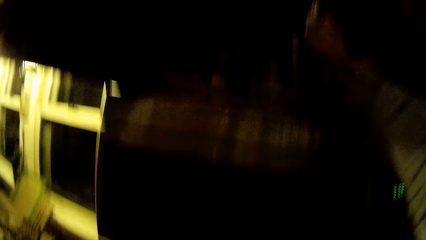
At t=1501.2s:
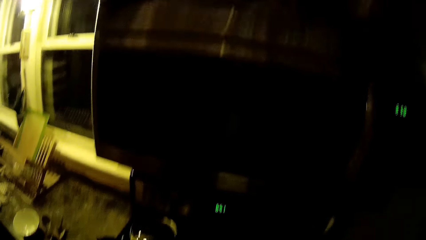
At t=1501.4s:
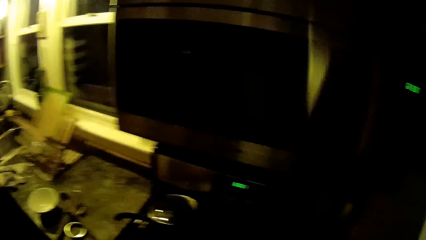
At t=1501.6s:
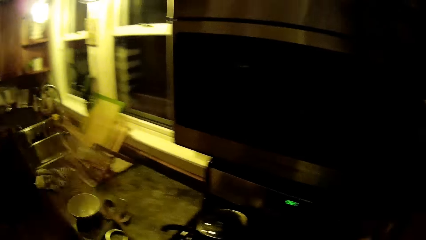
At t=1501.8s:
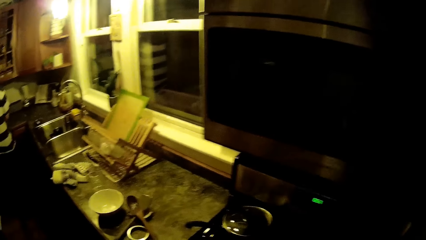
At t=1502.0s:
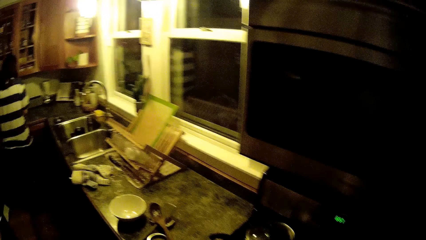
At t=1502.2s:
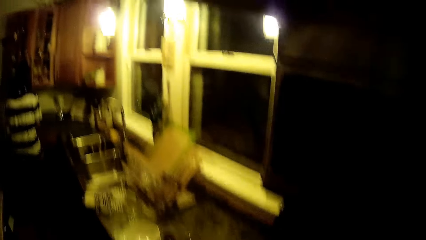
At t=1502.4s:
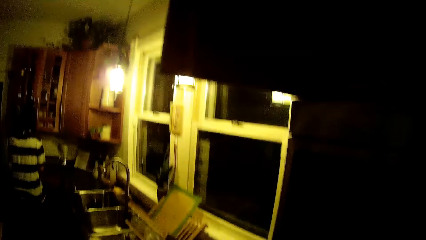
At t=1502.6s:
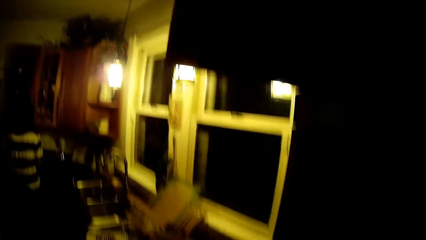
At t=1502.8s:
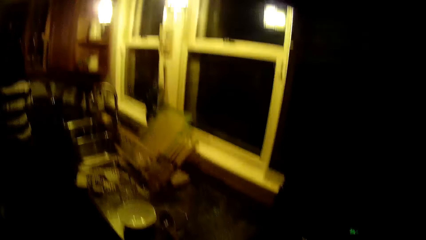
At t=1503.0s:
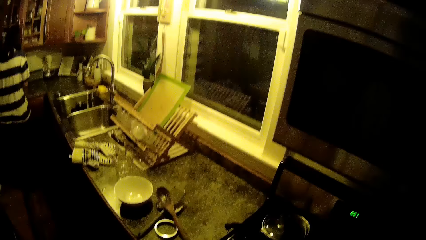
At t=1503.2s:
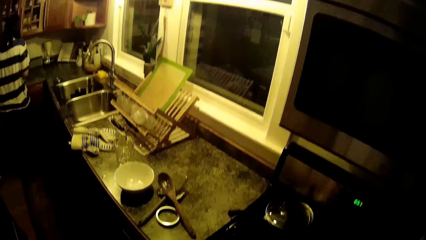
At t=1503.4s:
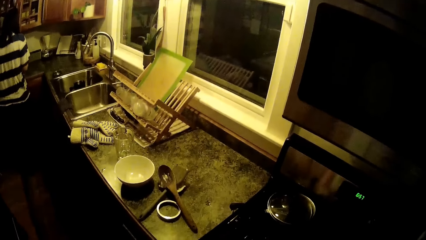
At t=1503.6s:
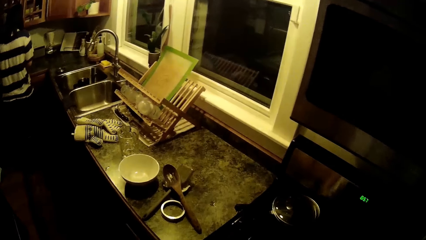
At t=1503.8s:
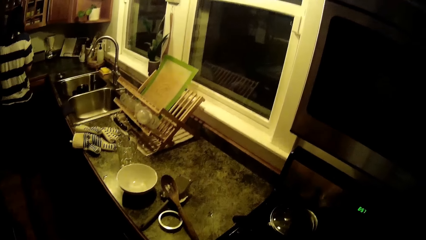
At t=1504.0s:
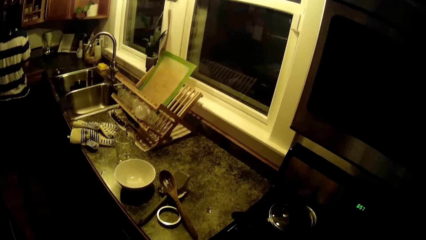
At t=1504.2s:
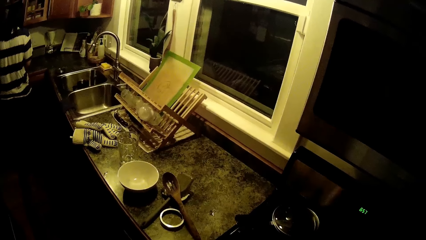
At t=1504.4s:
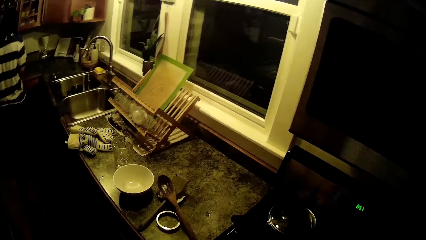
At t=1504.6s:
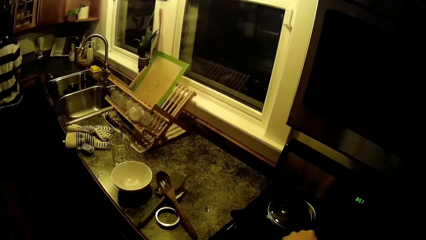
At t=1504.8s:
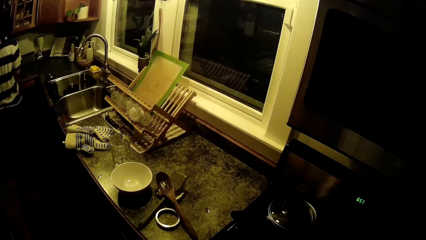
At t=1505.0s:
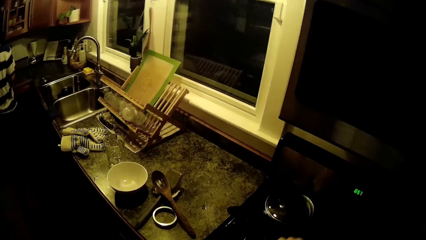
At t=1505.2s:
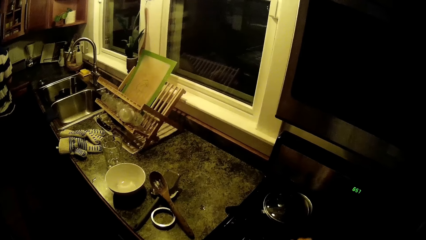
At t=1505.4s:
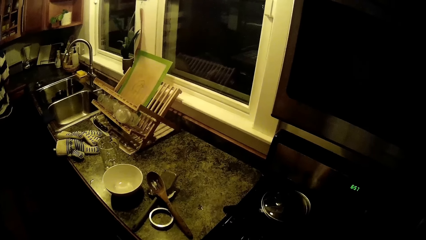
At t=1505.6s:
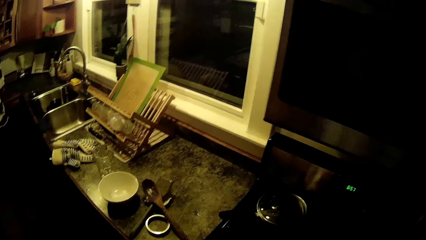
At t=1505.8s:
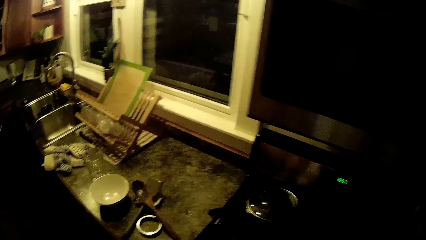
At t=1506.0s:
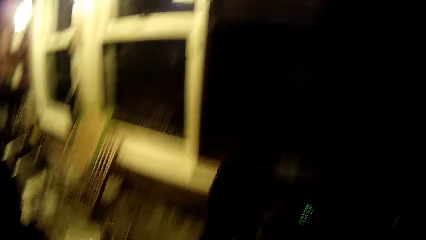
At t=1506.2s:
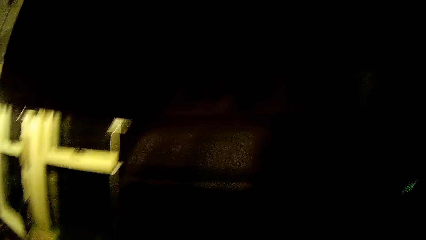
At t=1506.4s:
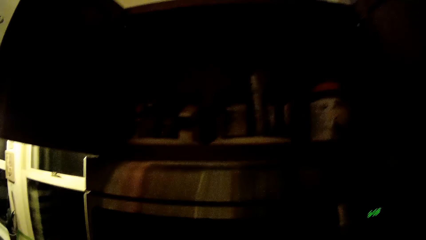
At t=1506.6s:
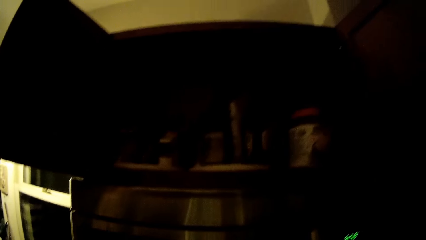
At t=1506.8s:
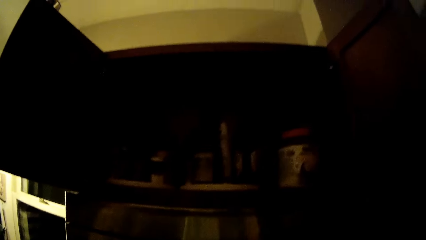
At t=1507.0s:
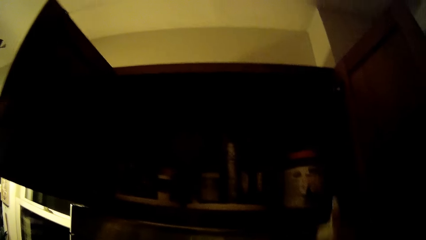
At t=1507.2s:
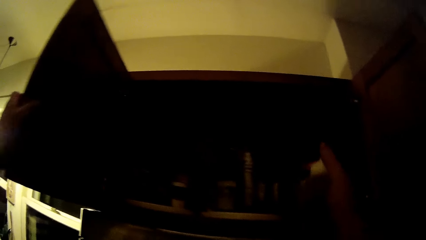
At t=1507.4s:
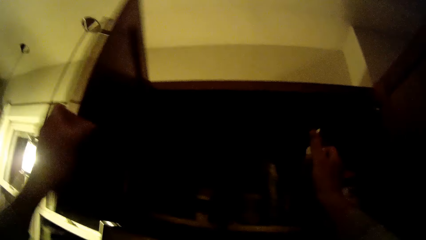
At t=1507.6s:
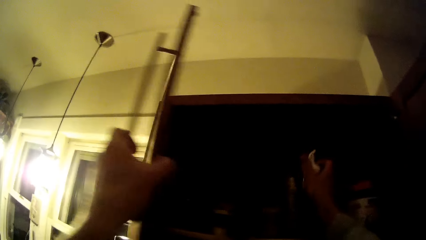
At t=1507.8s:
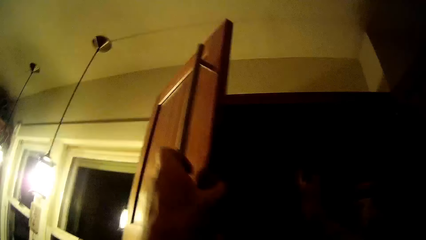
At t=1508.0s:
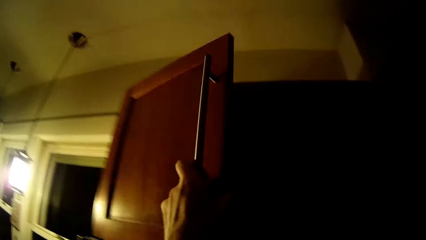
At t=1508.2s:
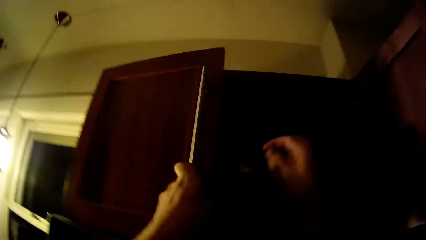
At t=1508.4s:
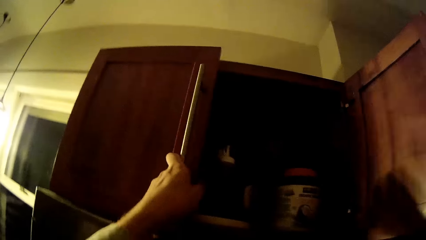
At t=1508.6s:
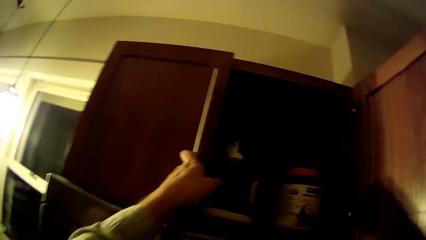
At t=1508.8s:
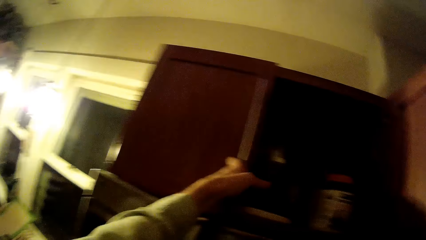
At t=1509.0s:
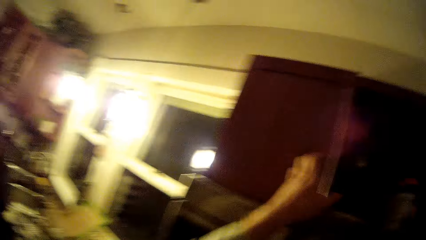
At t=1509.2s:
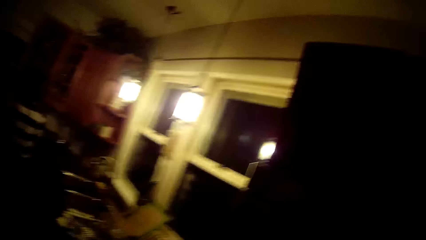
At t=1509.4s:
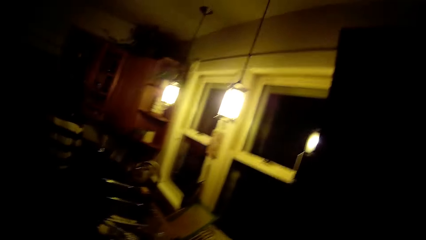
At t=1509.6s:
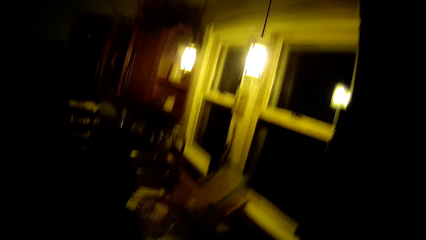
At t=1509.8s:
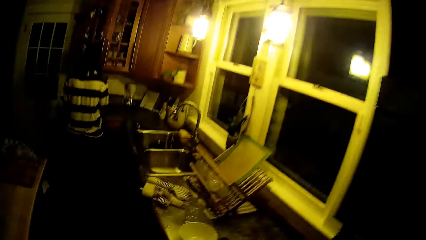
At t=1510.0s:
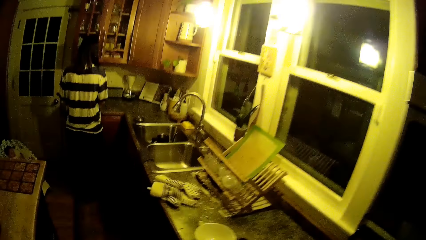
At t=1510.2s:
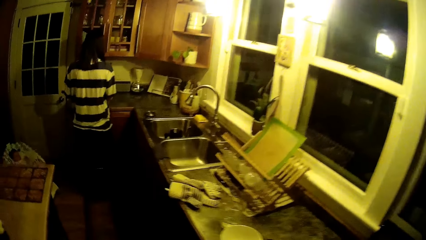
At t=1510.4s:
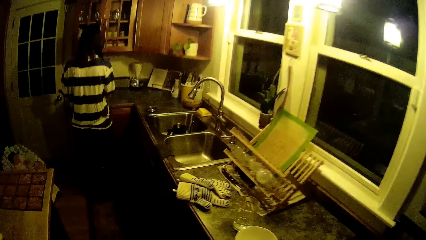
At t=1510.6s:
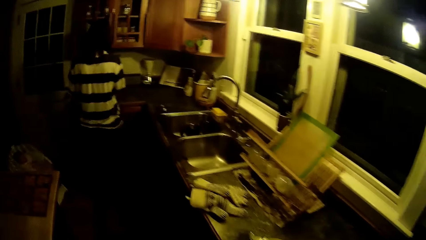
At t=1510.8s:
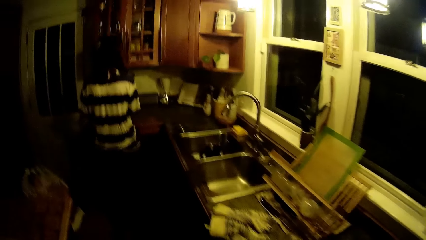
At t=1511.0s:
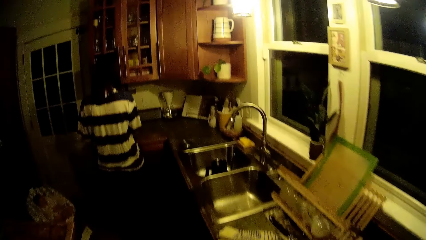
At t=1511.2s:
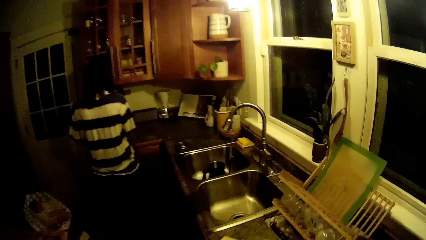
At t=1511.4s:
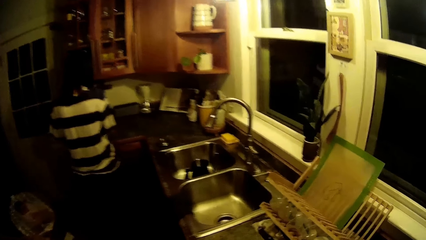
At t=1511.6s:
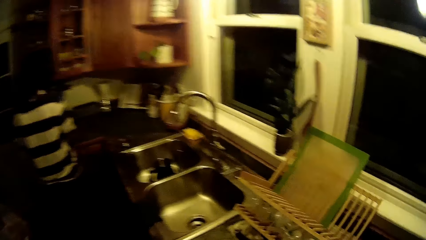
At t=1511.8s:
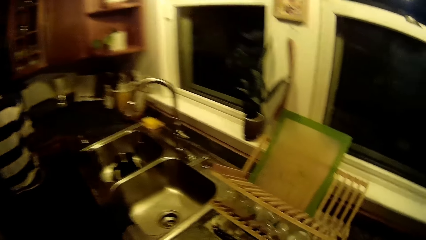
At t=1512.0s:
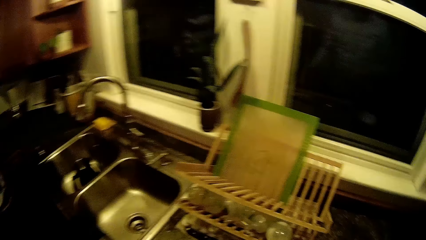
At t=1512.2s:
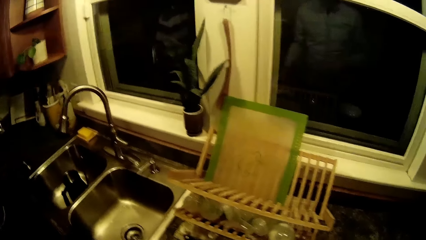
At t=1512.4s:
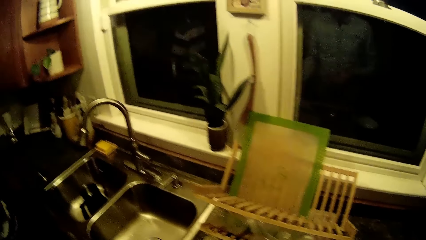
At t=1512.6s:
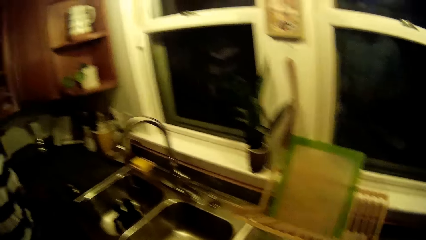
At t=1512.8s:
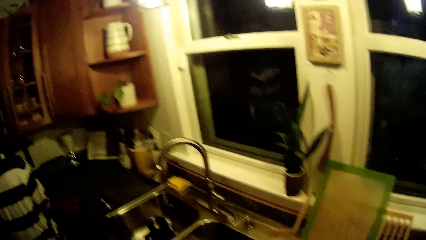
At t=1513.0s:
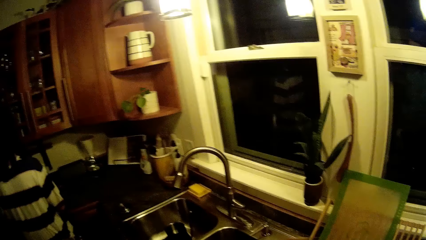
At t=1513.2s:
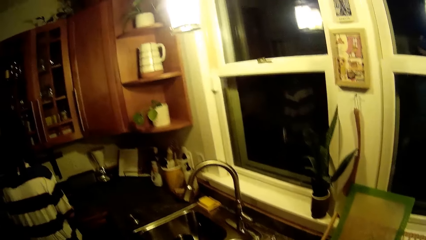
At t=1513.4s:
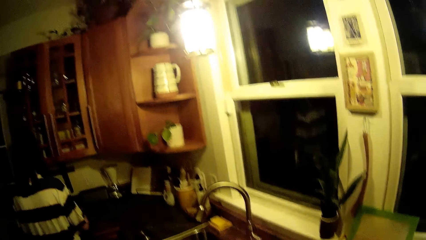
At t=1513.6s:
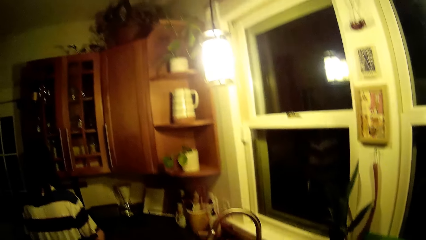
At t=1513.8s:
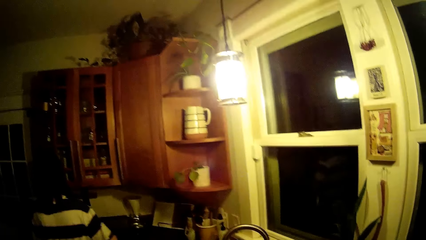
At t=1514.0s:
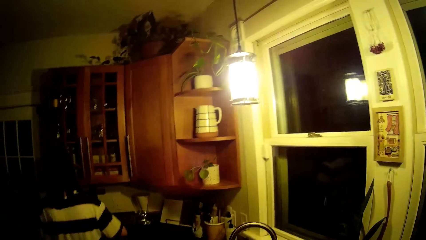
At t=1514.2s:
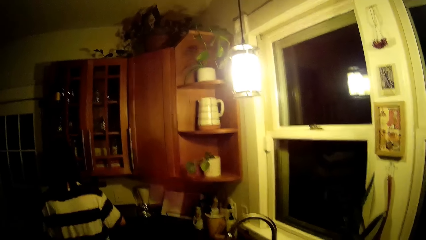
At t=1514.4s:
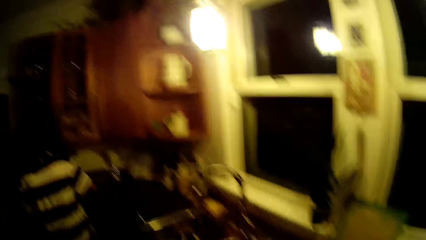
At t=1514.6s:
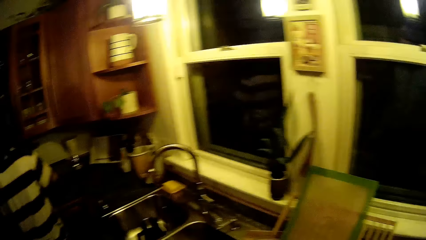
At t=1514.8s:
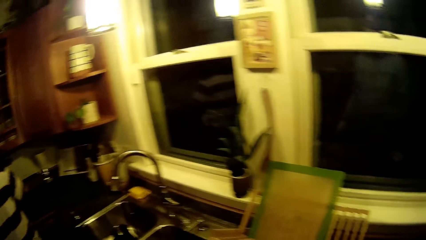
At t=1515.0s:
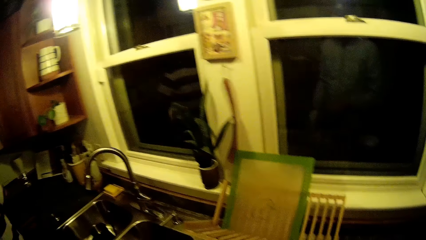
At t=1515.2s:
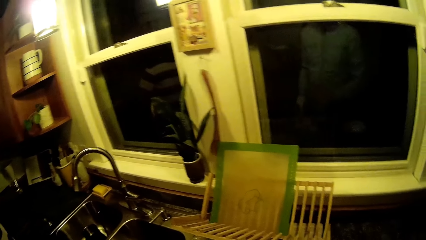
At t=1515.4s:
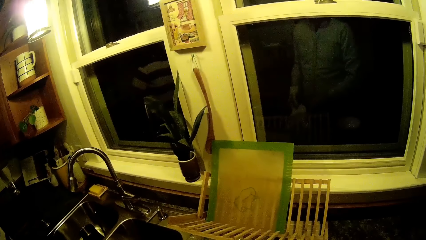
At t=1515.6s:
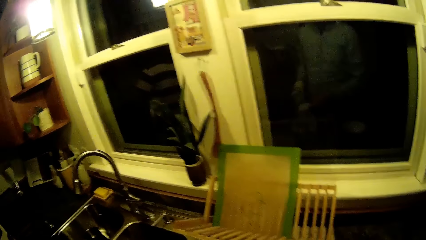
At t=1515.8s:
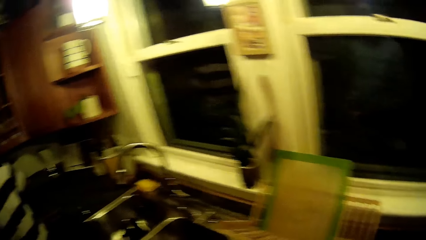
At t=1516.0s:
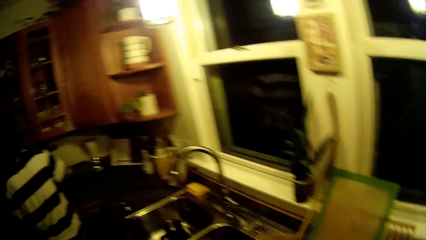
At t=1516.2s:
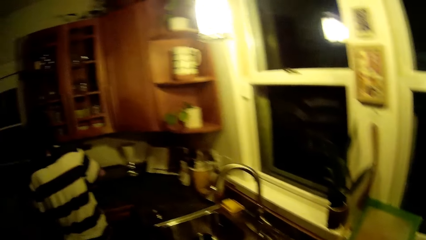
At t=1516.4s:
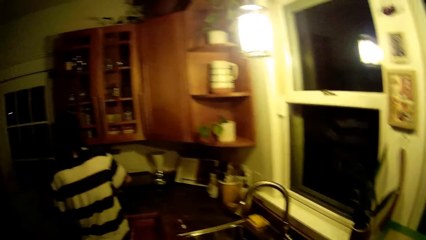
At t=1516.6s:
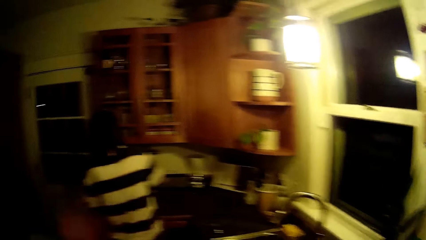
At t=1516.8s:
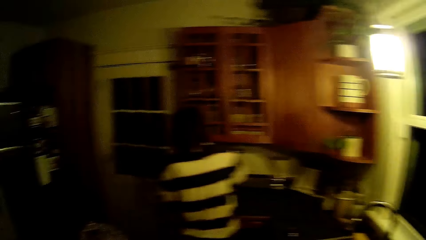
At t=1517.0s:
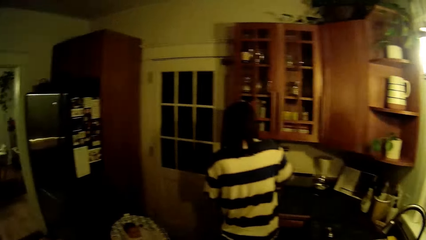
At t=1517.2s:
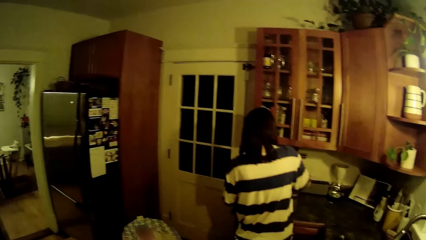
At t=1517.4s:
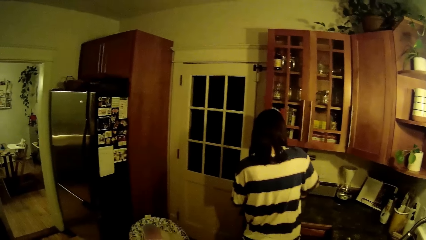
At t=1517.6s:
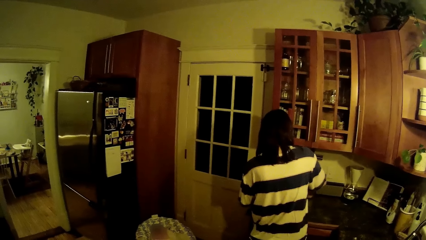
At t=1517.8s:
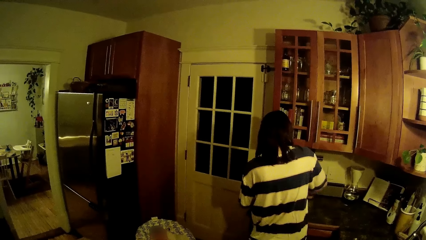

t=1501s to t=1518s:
The camera wearer moves his hand. He drops the bottle in the kitchen cabinet with his right hand. He closes the door of the kitchen cabinet with his left hand.
